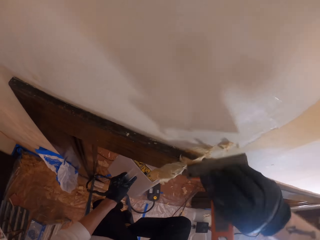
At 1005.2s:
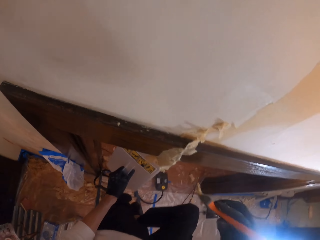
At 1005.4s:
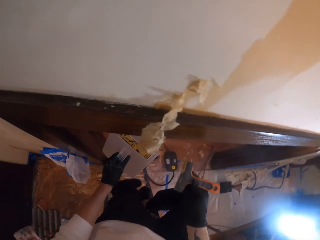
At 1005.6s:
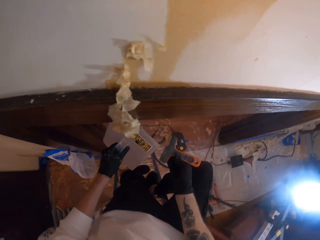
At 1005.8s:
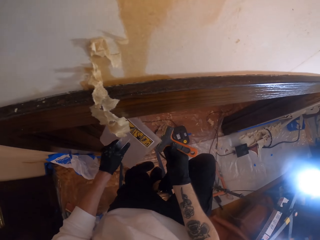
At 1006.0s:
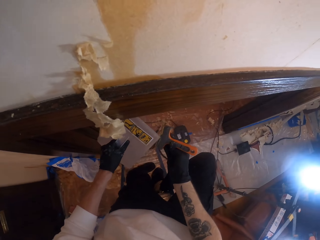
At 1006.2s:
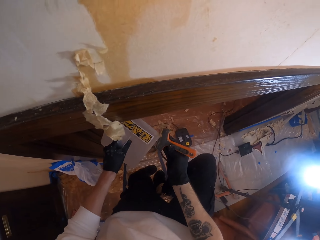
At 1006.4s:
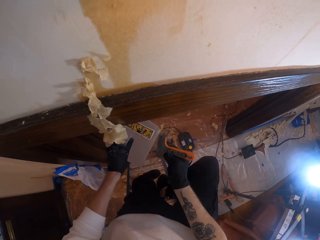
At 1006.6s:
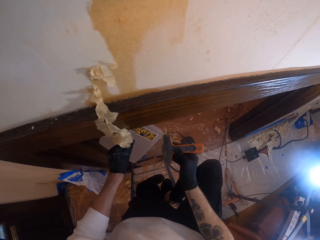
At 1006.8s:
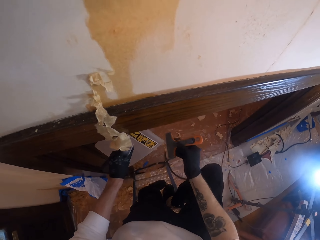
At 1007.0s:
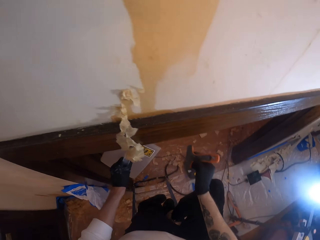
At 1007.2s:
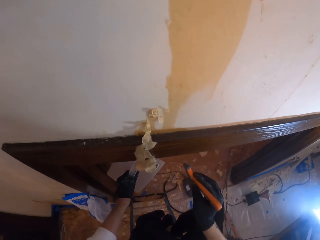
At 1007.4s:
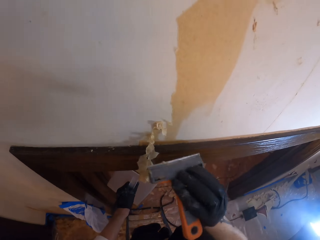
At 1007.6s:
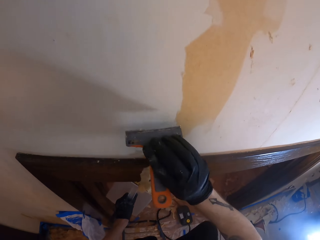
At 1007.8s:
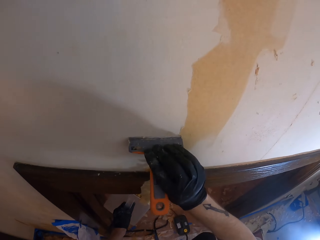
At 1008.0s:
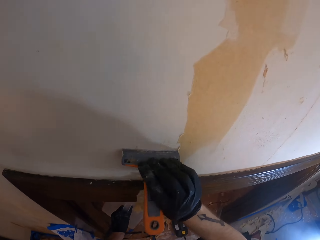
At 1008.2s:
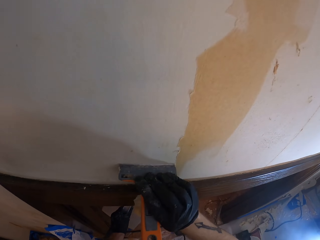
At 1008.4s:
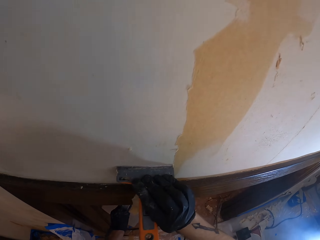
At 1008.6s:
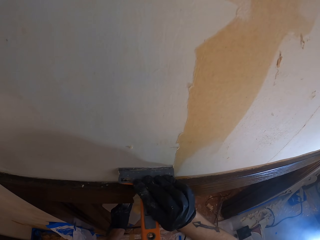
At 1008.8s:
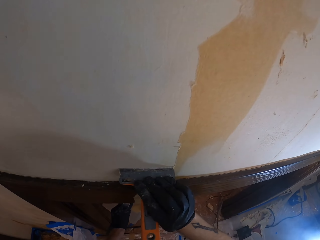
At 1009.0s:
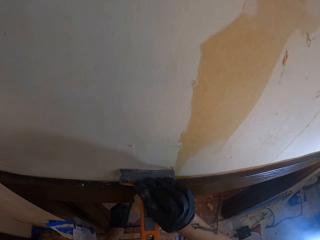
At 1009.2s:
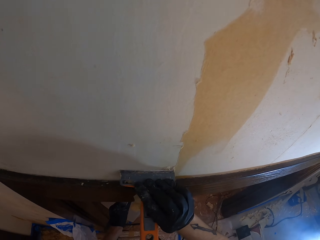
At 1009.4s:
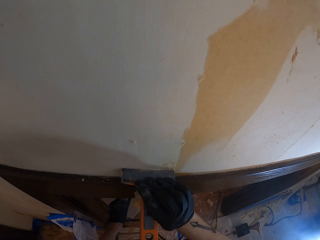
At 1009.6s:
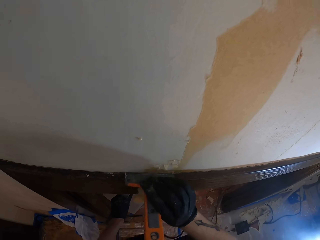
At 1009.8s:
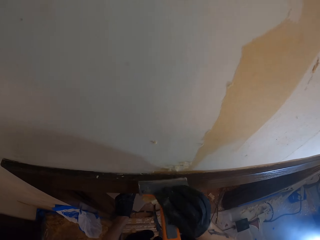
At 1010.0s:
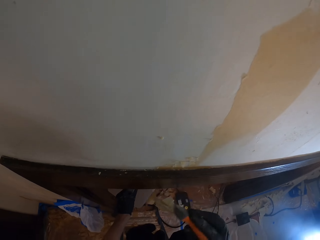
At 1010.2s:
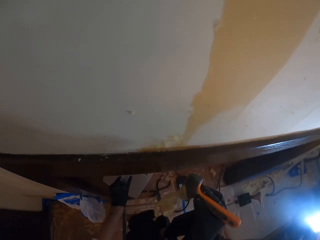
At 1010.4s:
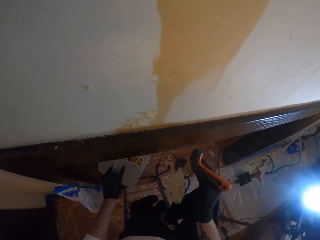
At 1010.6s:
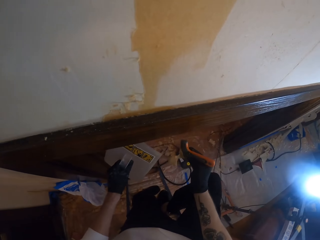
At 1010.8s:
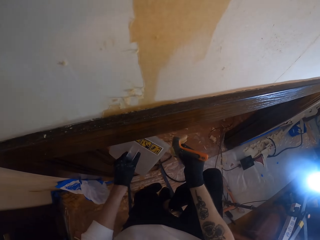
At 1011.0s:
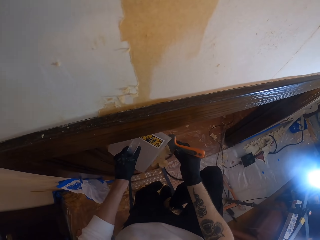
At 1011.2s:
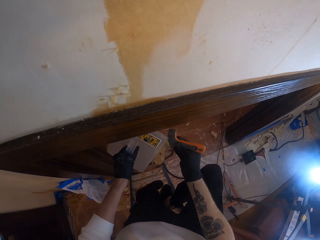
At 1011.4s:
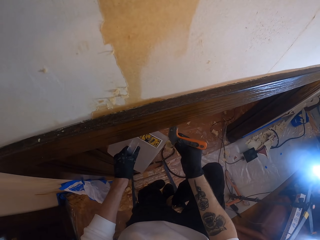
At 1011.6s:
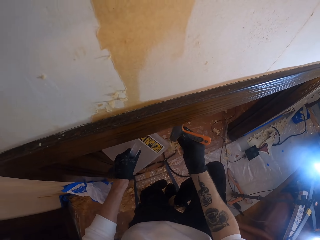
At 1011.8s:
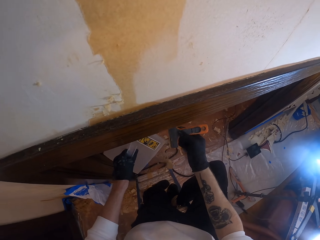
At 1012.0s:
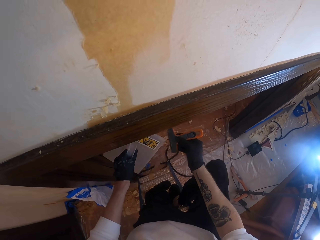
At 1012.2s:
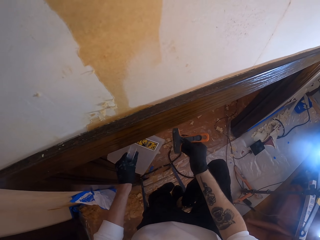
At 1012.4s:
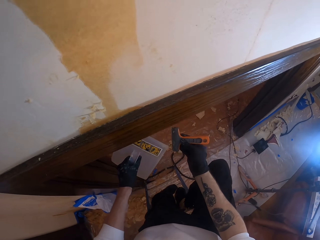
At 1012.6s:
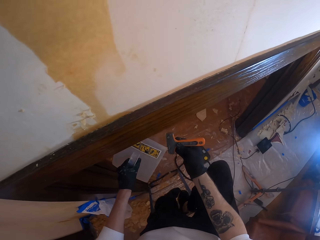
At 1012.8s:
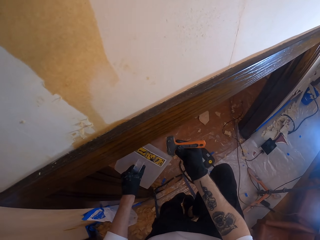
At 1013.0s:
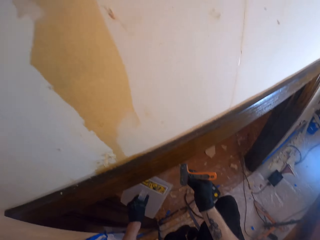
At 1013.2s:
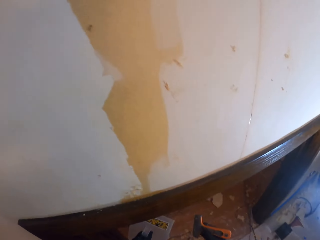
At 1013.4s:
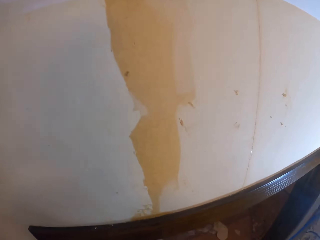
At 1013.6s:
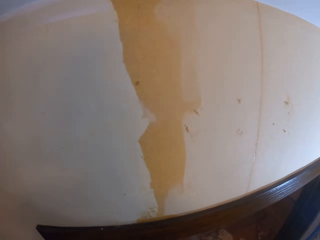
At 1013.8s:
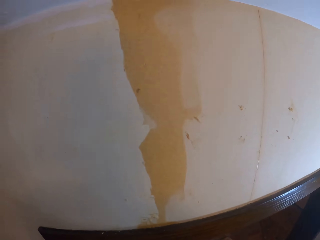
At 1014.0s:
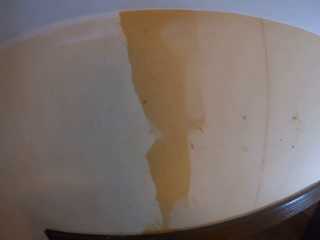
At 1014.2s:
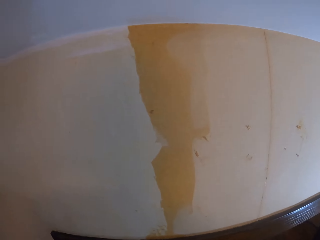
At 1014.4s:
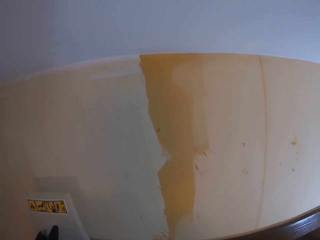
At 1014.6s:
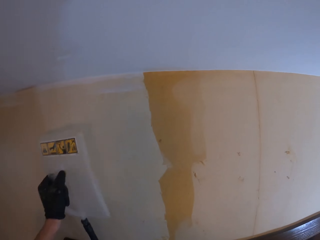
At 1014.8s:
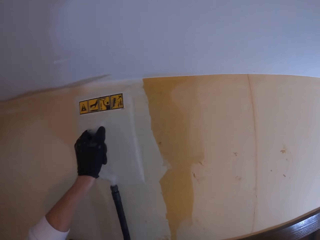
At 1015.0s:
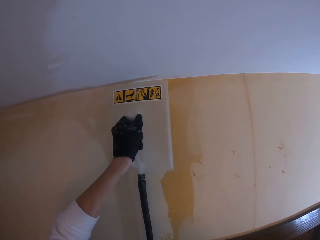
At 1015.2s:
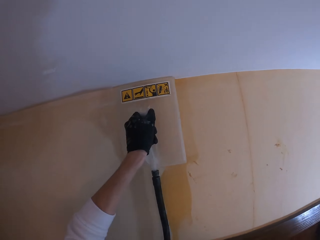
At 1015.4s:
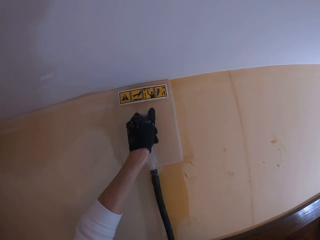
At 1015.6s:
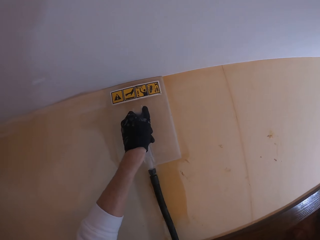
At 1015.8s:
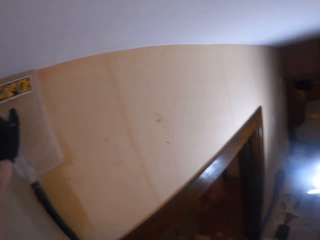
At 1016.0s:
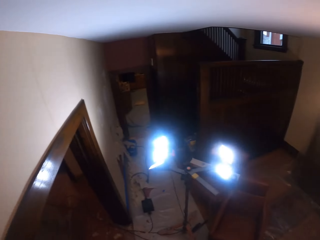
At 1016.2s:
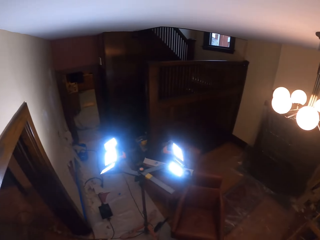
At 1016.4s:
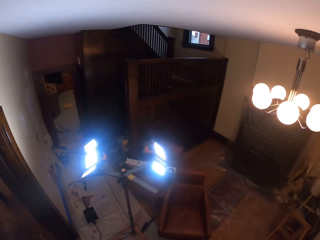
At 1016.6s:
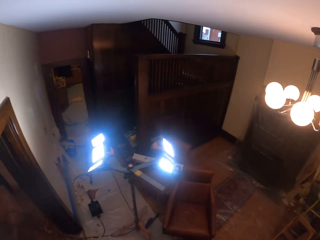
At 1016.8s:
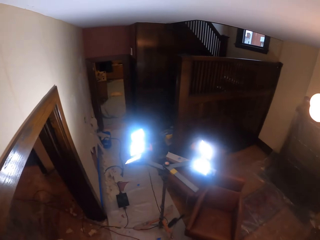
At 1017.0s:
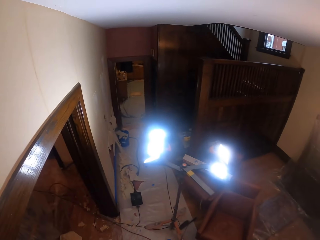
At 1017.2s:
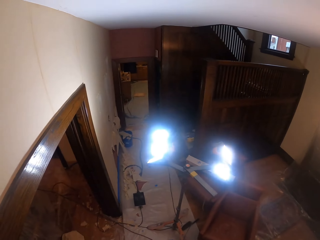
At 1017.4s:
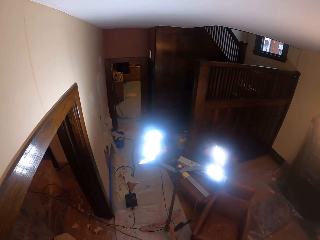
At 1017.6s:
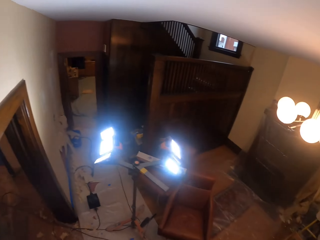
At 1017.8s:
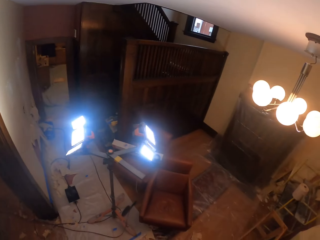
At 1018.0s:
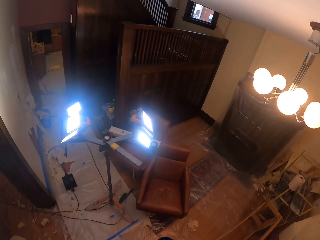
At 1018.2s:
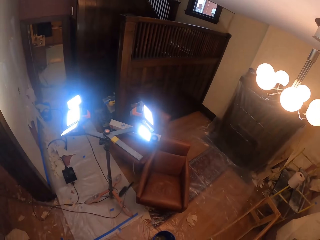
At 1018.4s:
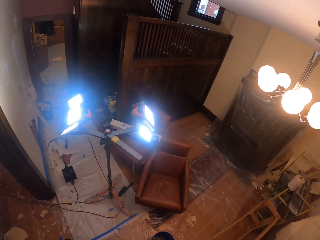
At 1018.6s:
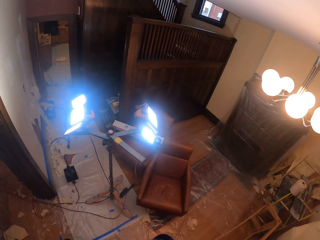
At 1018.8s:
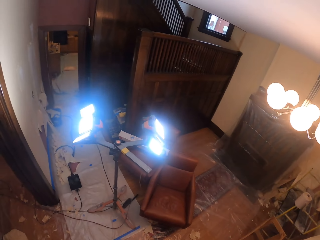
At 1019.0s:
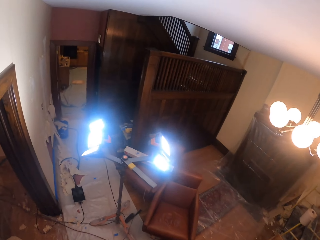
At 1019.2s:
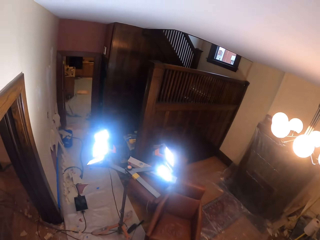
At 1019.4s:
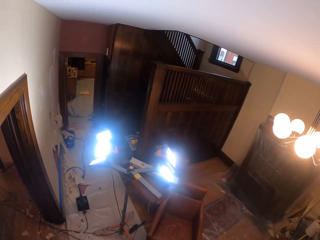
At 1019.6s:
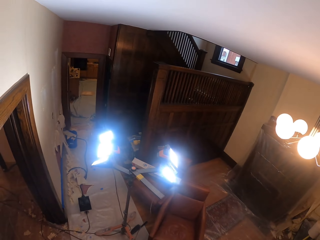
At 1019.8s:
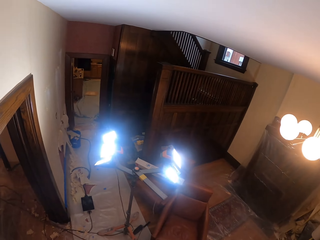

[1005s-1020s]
The camera wearer removes the excess paint off the scrubber or scraper with the steam paint remover edge. They scrub paint off the wall with the right hand. They remove the paint from the wall with the scraper. They remove the excess paint off the scrubber with the steam paint remover edge. They look at the wall. They steam the wall with a wall steamer. They look around the house.

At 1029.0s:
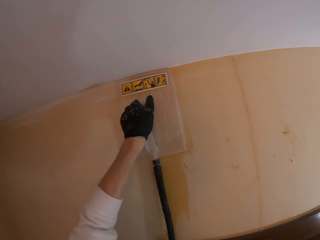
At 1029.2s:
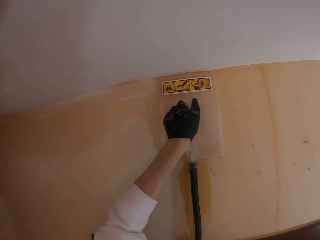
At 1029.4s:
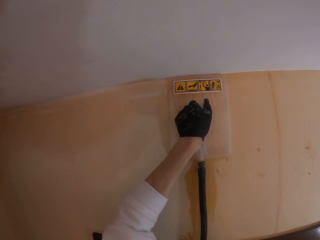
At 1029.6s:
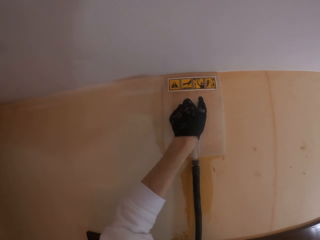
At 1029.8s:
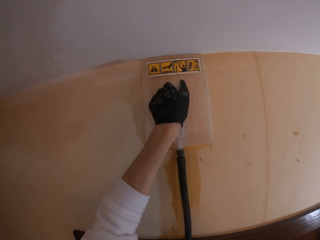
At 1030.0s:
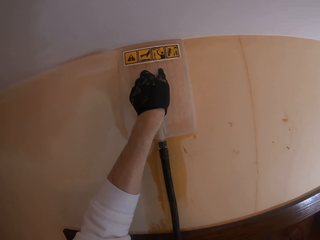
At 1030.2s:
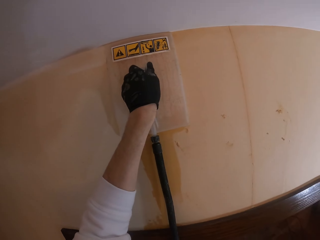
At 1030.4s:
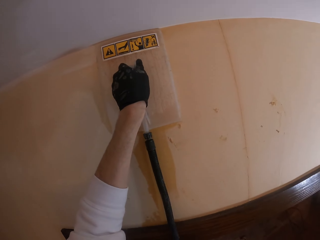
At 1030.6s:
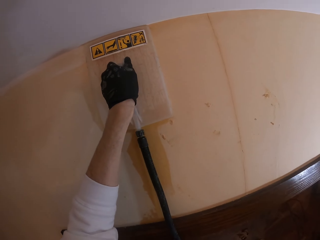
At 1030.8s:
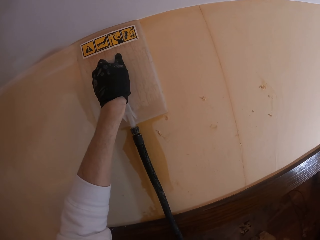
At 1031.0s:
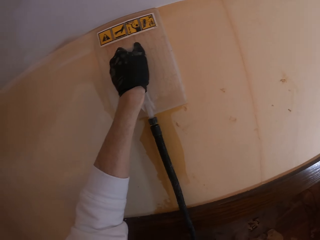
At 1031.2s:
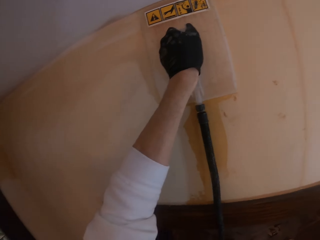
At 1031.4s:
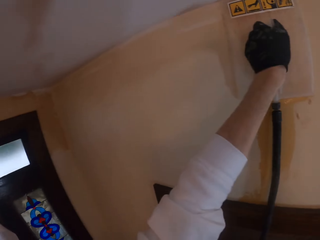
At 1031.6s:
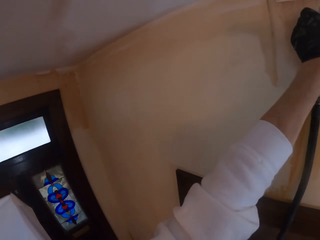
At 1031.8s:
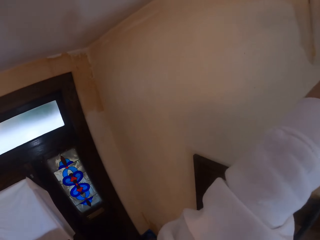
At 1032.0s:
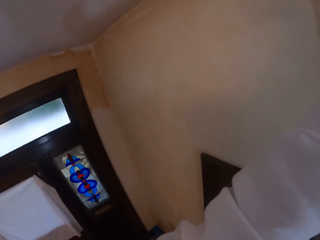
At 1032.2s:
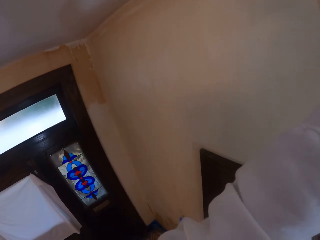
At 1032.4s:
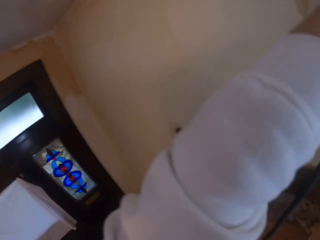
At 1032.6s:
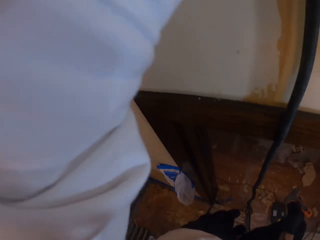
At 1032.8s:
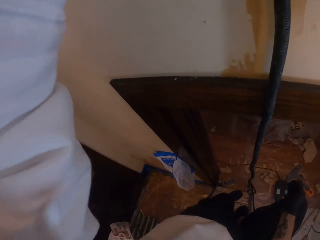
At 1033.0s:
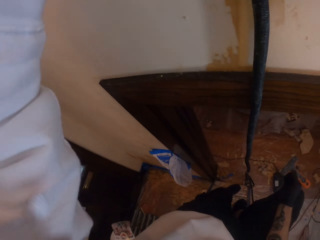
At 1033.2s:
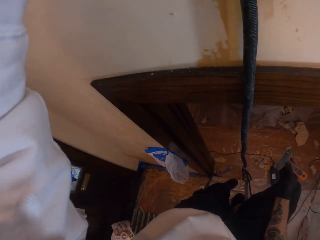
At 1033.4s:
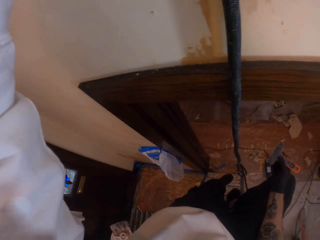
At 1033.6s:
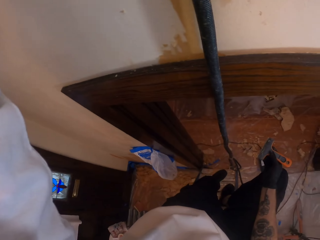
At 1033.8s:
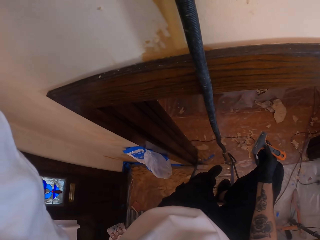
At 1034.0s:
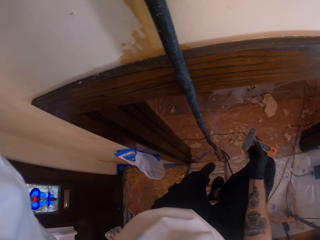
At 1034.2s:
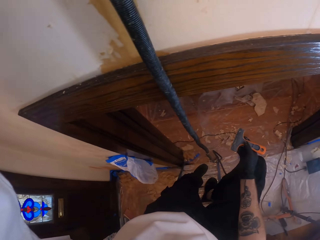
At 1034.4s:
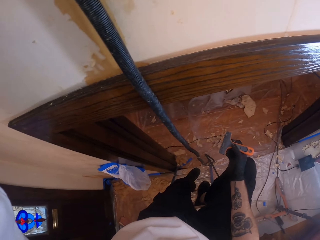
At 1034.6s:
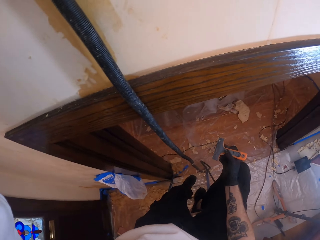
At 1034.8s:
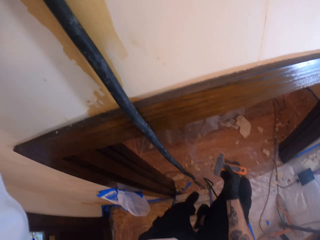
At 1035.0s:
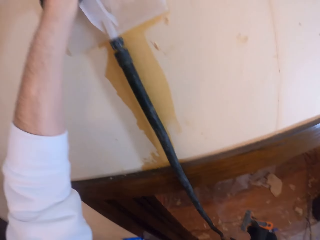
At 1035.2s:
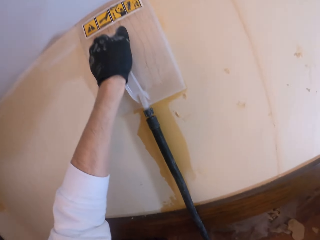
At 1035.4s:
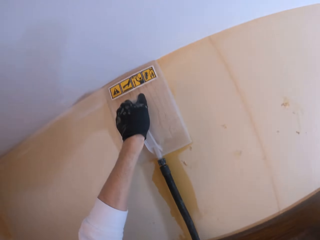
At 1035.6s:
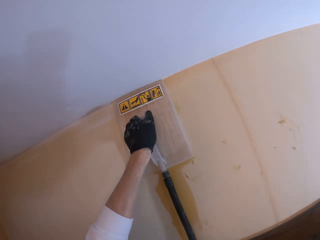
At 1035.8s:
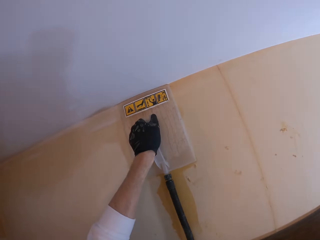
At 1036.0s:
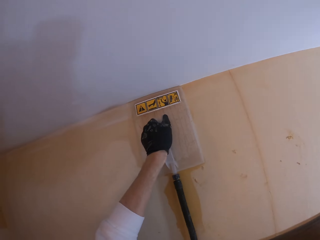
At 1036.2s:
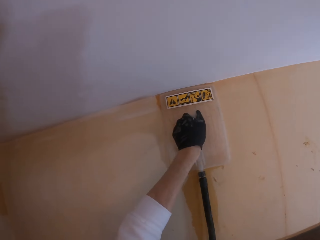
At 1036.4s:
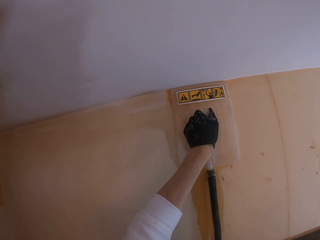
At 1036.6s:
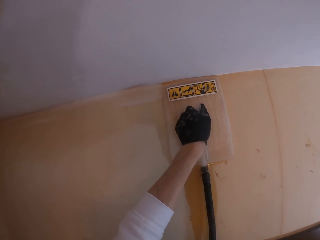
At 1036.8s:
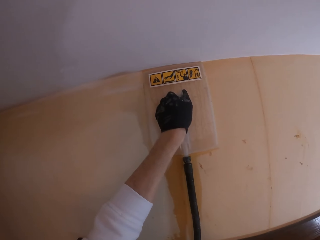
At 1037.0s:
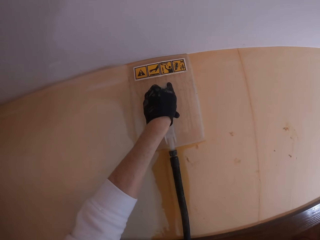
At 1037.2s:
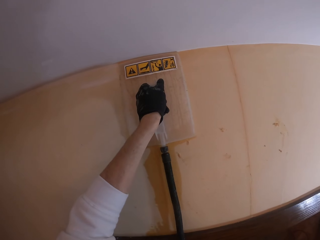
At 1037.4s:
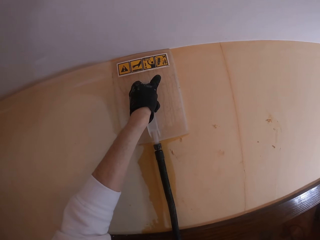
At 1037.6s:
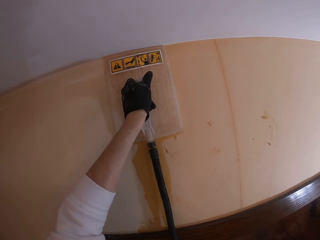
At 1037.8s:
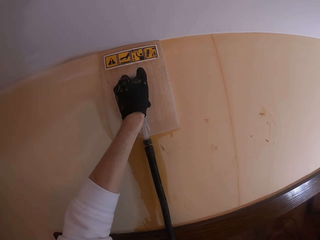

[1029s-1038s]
The camera wearer steams the wall with a wall steamer. They look around. They look at the steam paint remover.
